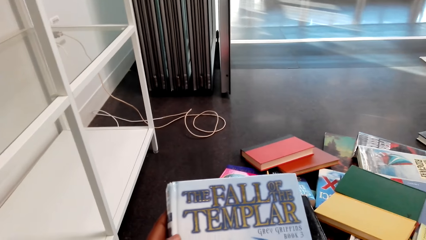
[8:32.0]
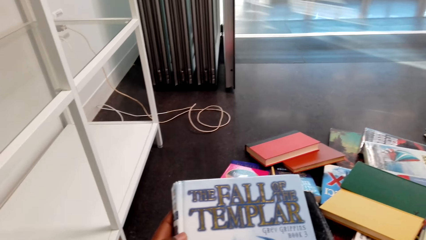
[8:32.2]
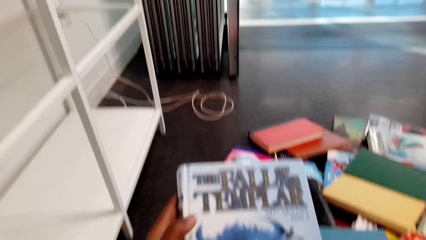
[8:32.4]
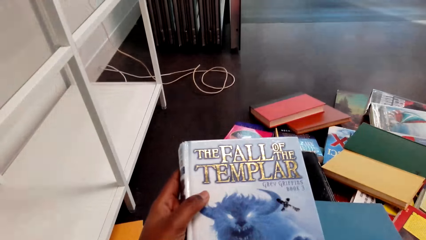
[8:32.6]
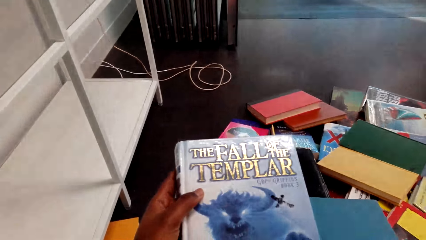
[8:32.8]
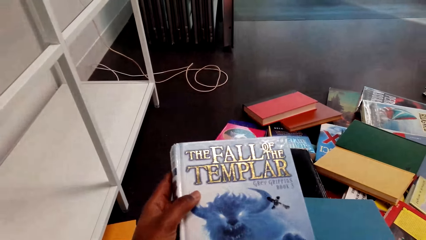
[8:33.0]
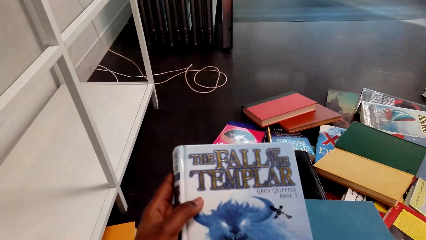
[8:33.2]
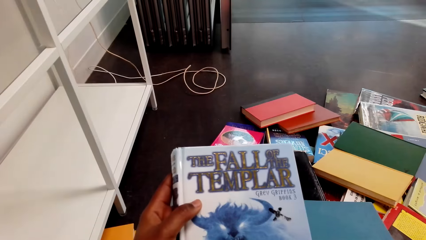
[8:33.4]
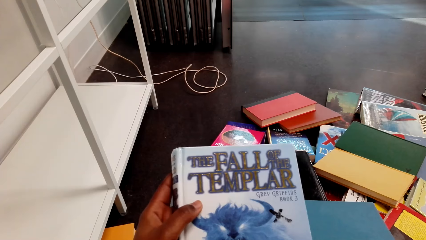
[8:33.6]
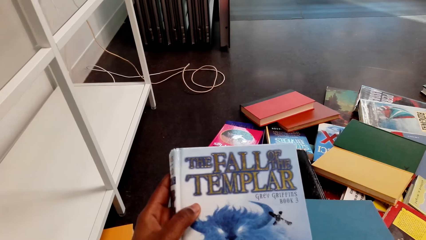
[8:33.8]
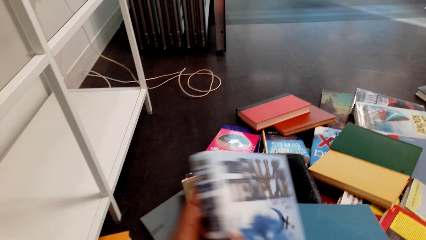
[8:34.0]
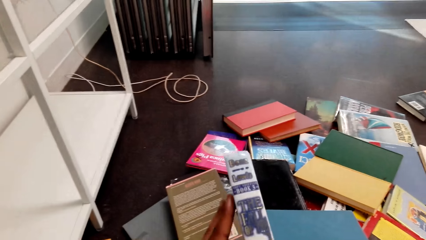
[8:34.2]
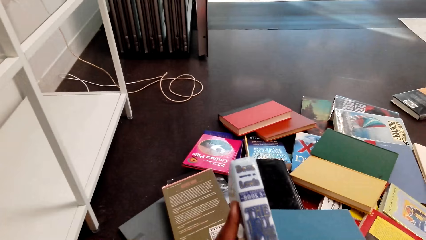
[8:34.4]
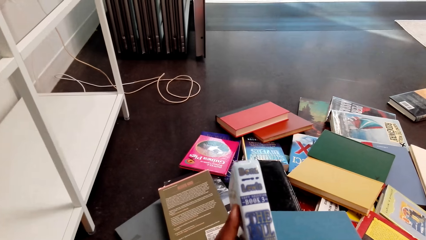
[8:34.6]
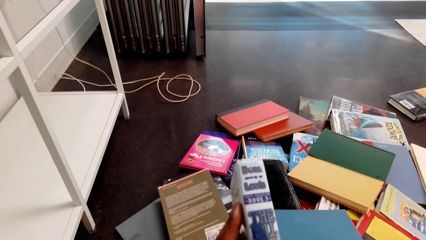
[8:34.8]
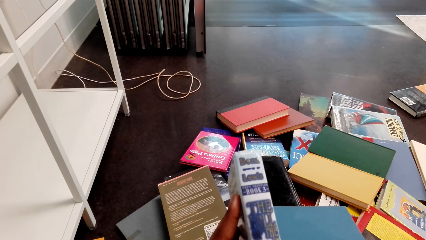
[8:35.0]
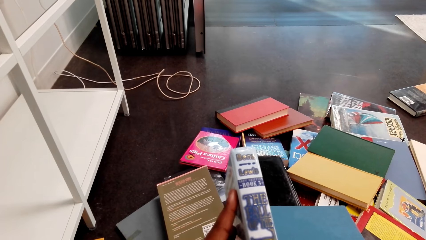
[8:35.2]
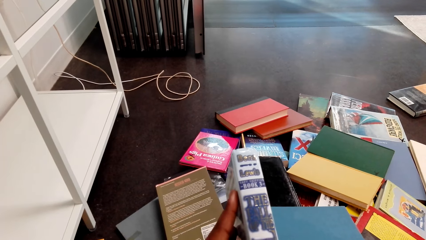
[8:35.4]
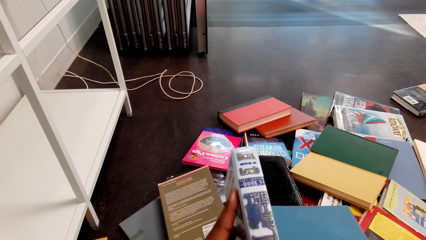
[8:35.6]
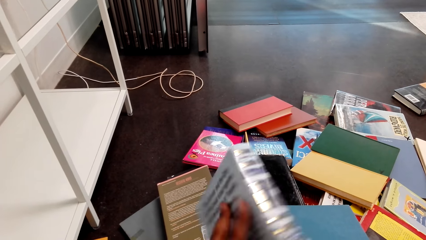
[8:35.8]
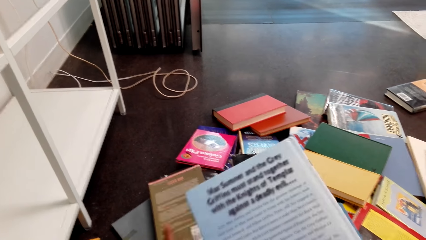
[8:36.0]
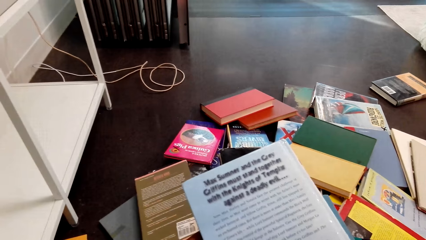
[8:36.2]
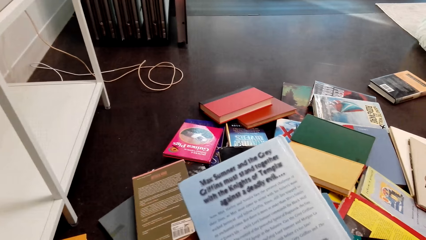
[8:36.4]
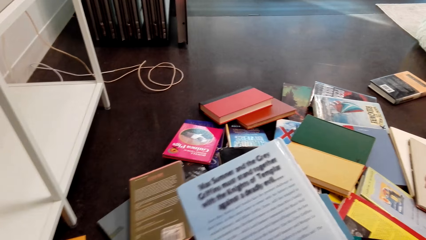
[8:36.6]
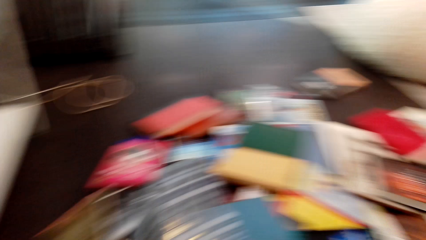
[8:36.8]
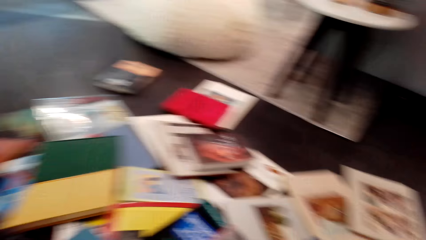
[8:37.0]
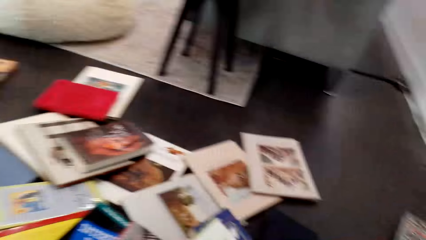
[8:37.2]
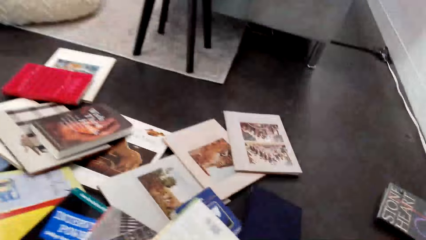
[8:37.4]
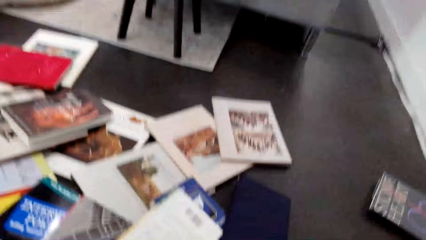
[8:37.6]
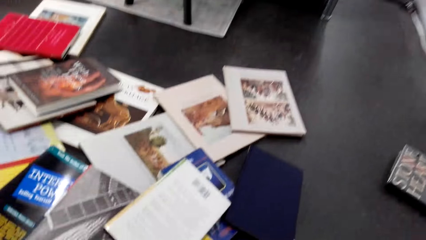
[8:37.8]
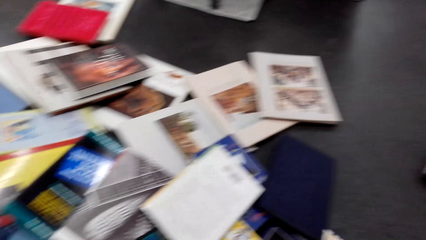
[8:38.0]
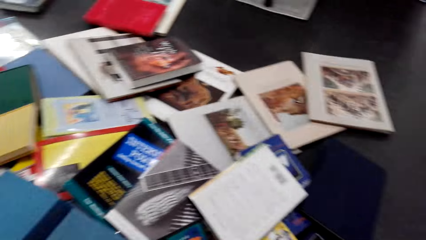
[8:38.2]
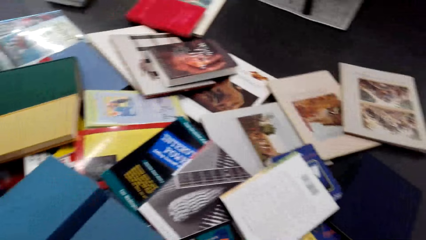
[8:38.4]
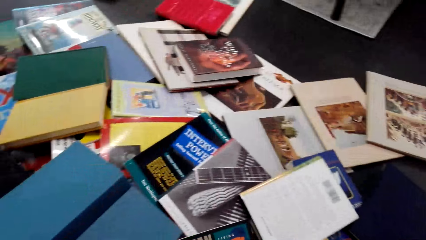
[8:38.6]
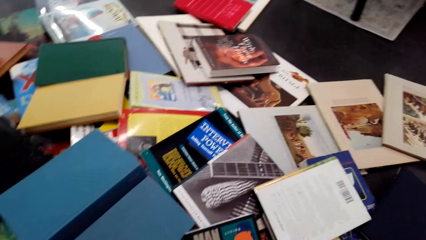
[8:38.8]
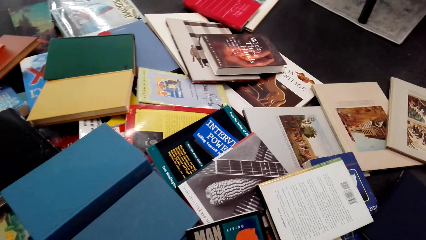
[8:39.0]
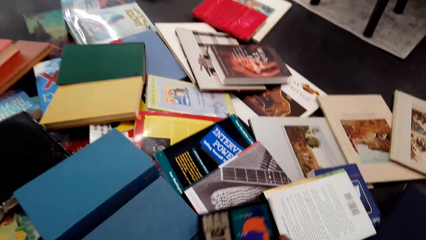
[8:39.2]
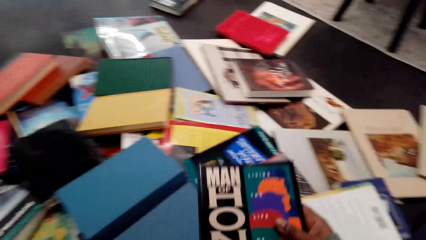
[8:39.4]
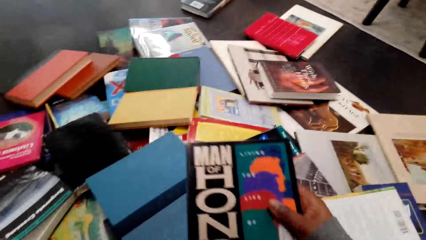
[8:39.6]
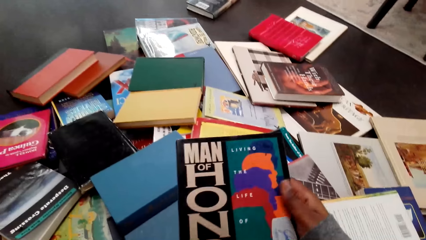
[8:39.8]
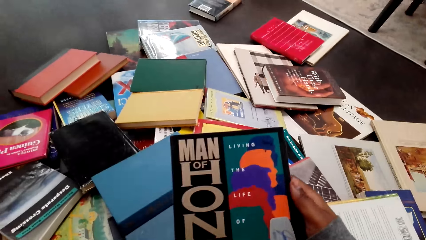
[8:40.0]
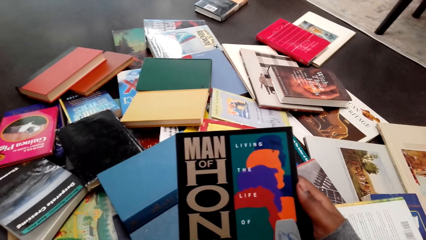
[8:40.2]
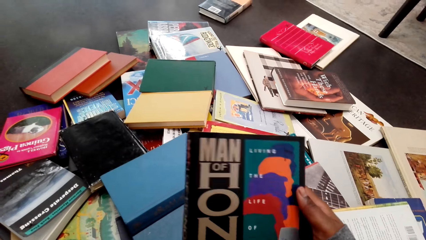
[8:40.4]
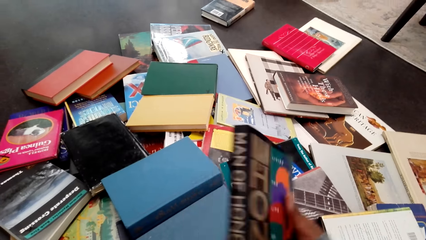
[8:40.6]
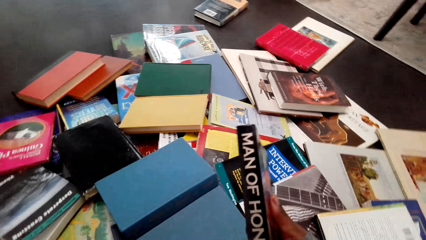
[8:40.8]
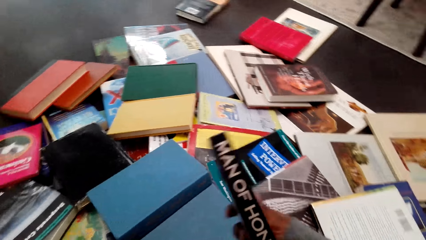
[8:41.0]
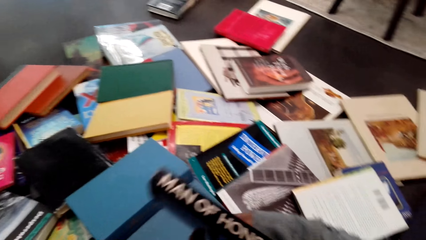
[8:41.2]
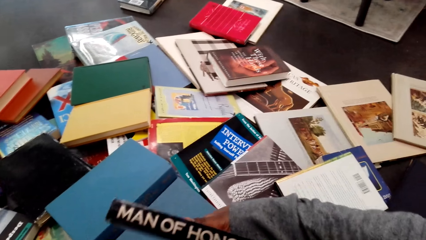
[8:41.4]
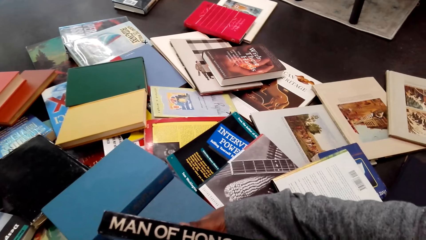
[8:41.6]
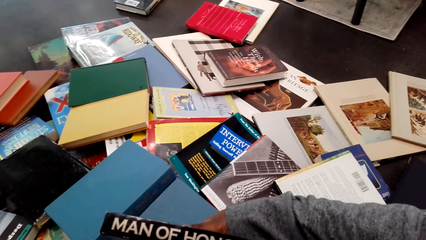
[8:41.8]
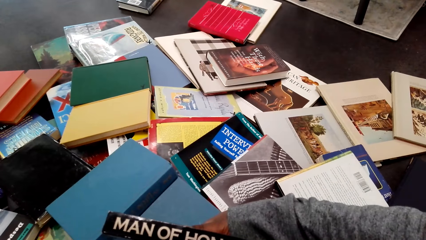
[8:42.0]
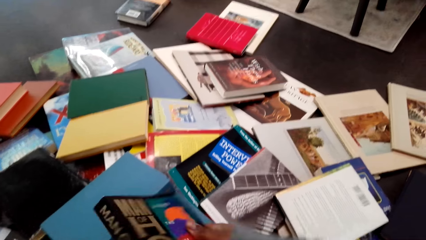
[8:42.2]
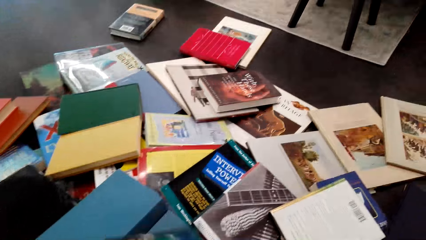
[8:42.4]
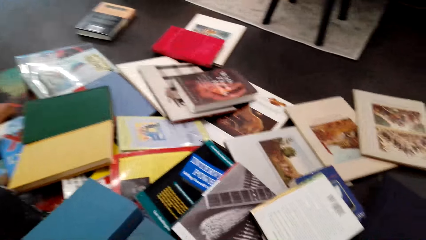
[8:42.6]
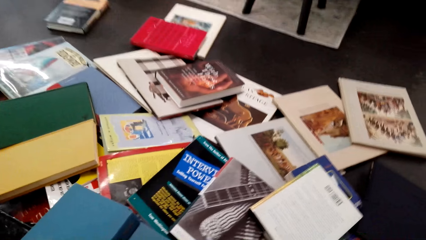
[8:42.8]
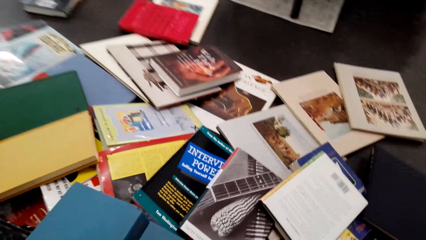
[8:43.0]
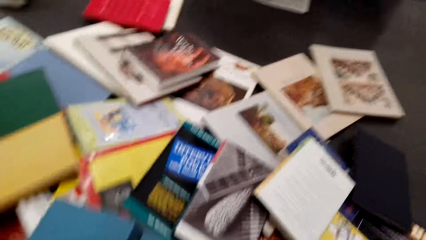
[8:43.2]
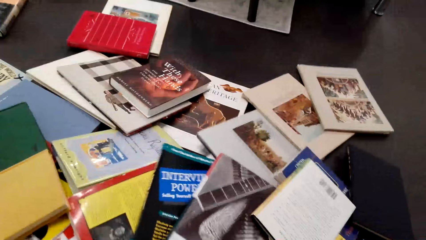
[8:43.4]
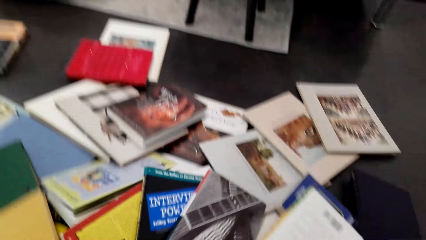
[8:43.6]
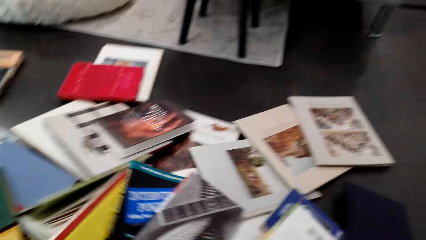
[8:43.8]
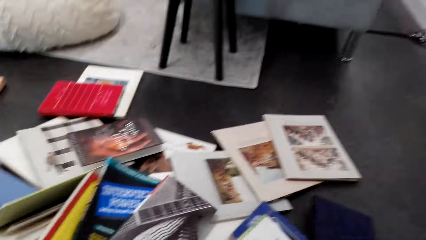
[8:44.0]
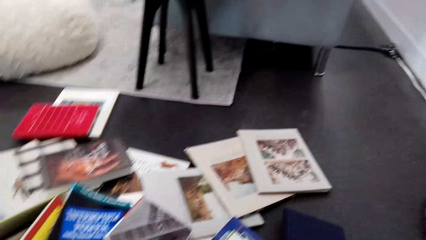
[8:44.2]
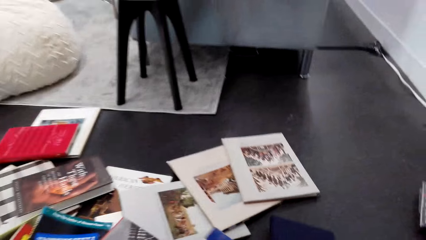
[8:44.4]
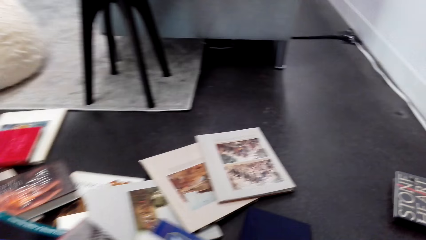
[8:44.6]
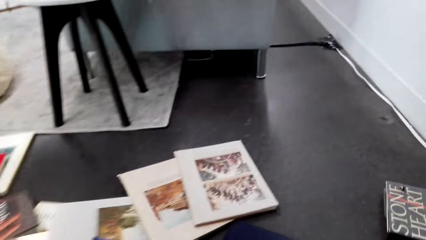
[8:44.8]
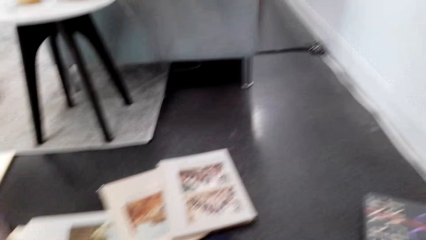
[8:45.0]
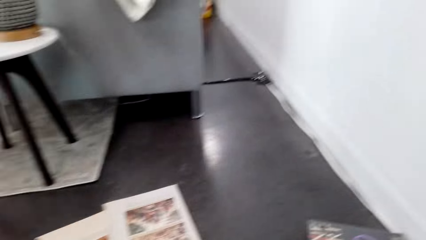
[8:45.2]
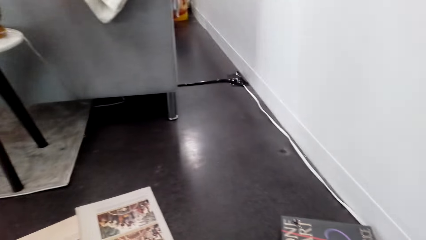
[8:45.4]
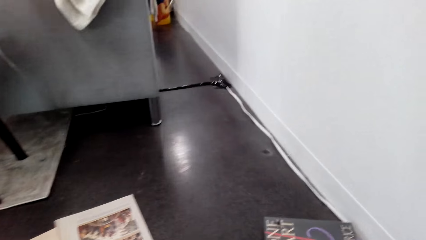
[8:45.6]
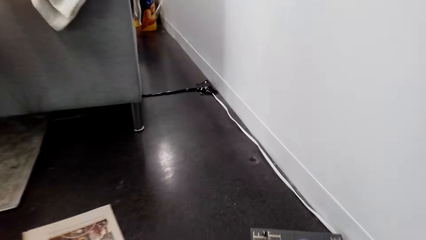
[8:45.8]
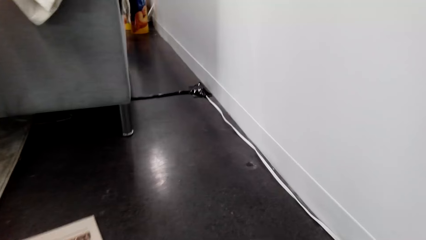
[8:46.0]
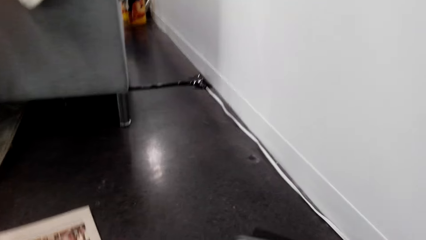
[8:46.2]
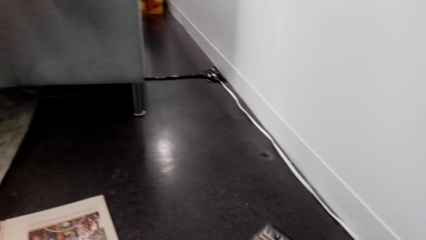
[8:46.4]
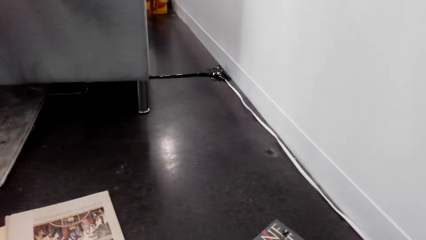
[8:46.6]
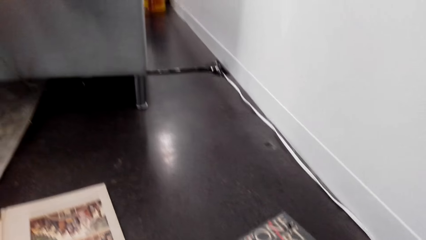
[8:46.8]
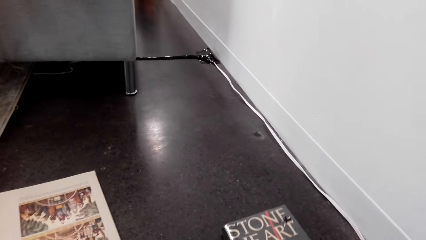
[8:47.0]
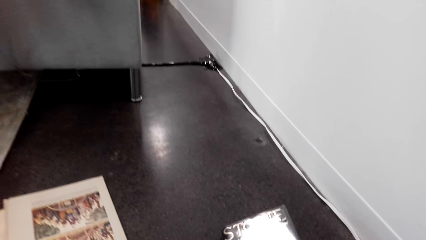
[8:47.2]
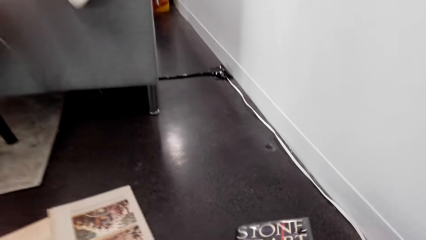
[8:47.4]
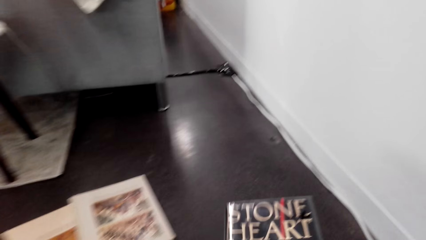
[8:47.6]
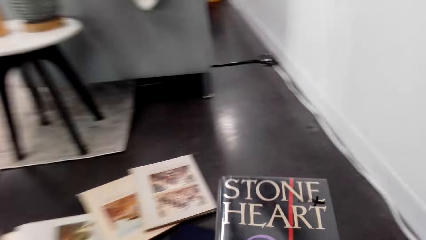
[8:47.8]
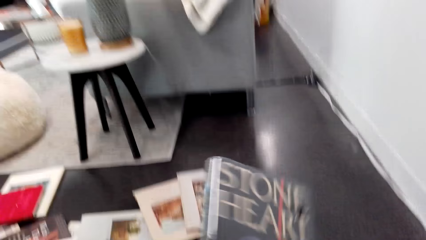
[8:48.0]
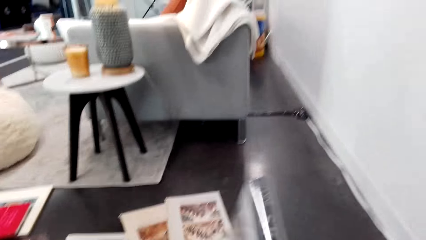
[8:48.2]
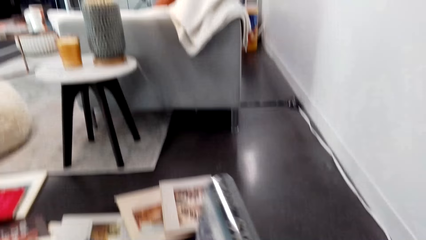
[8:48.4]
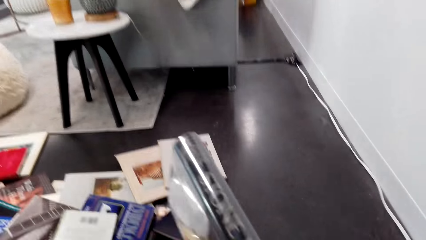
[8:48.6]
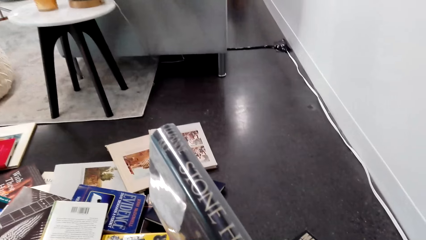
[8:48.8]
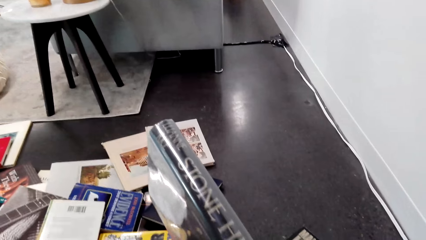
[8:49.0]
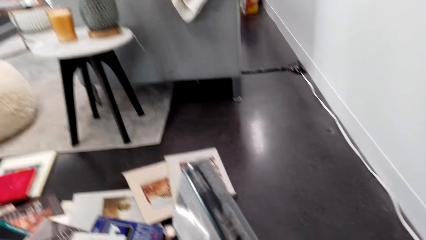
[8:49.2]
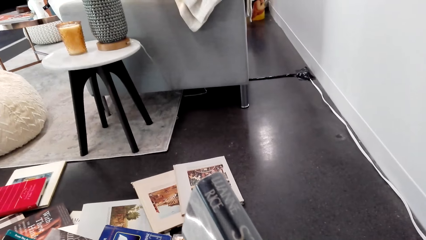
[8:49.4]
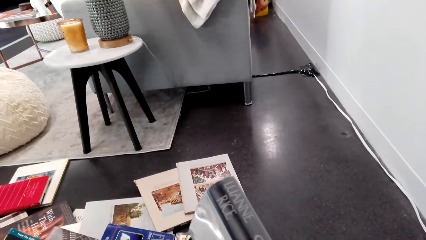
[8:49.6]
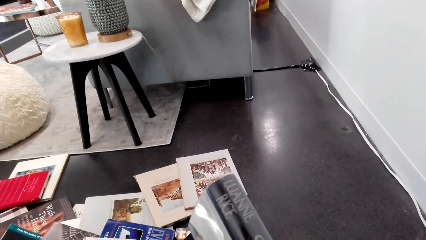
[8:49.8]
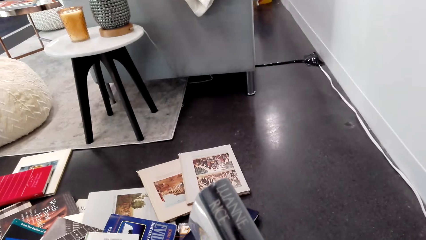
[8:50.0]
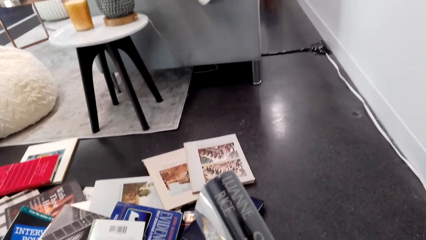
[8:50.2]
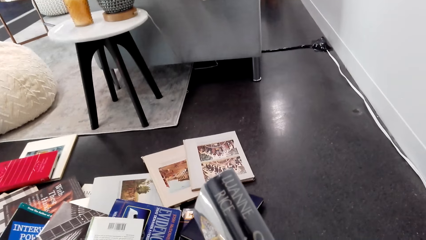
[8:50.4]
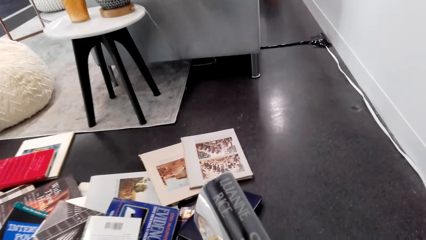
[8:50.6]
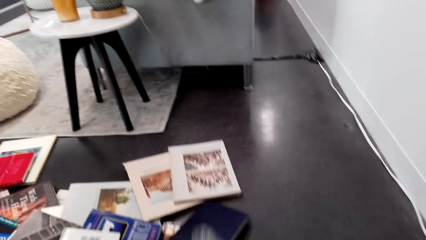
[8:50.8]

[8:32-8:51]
The camera wearer looks at a book. They flip a book on the floor. They walk around a room. They look around the books. They hold a book. They pick a book from the floor. They look at the book. They flip a book. They pick a book from the floor. They look around the room. They adjust books on the floor. They walk in the room. They arrange books on the floor. They hold a book. They look at the book.
